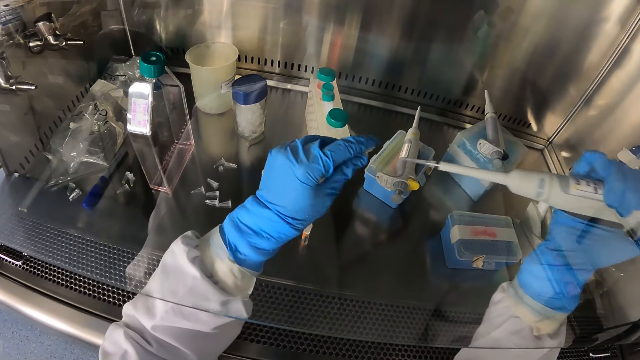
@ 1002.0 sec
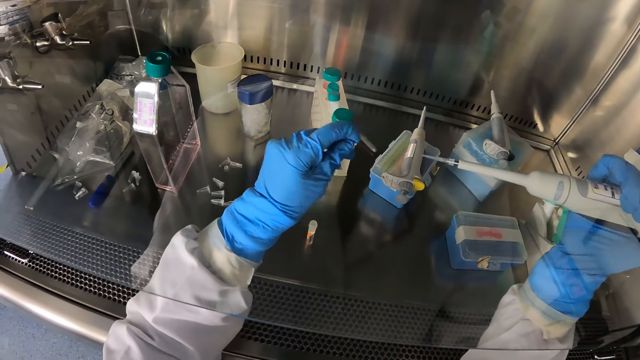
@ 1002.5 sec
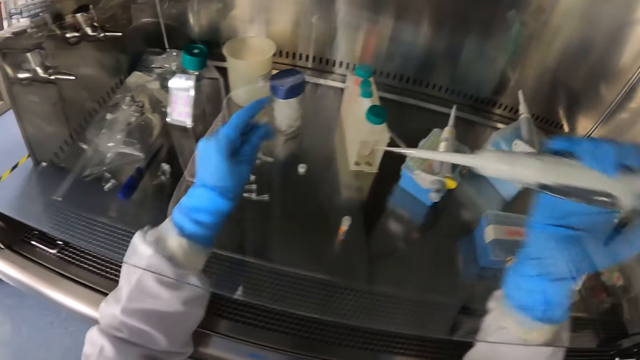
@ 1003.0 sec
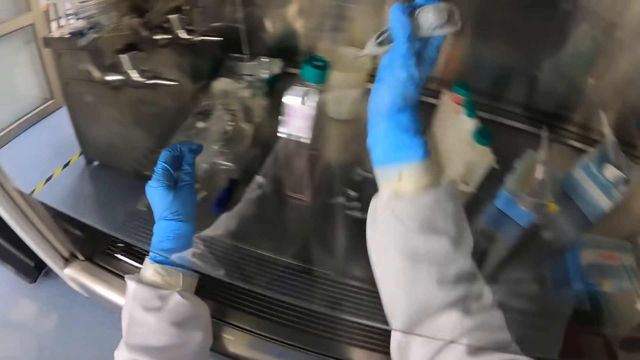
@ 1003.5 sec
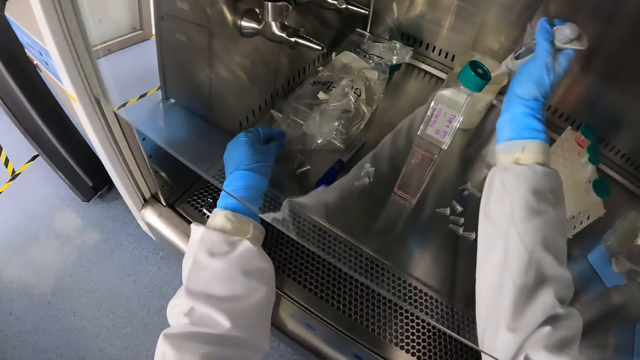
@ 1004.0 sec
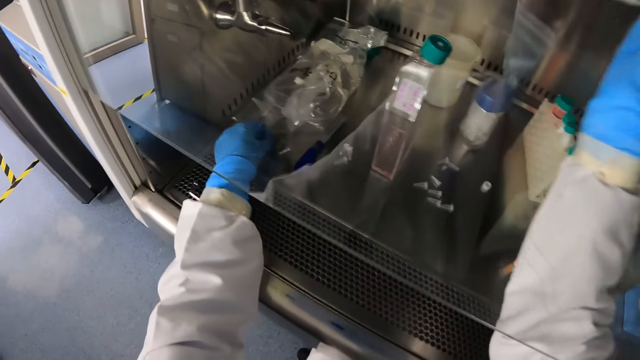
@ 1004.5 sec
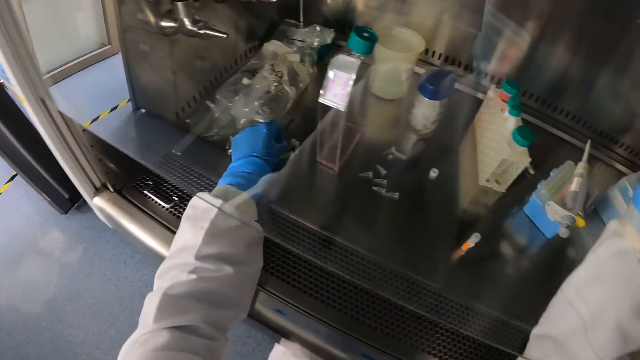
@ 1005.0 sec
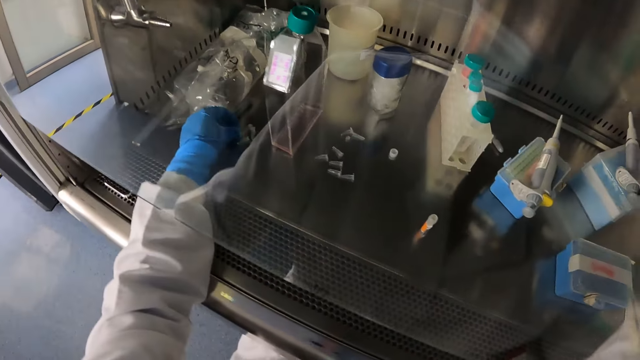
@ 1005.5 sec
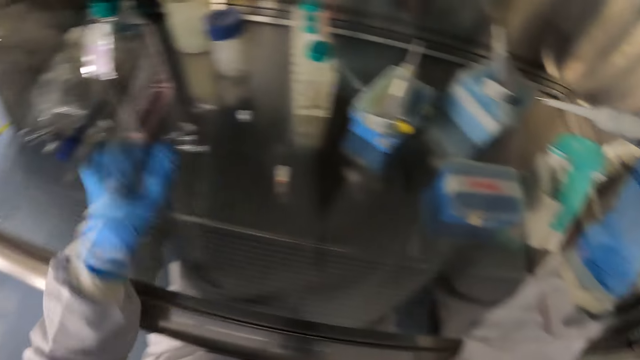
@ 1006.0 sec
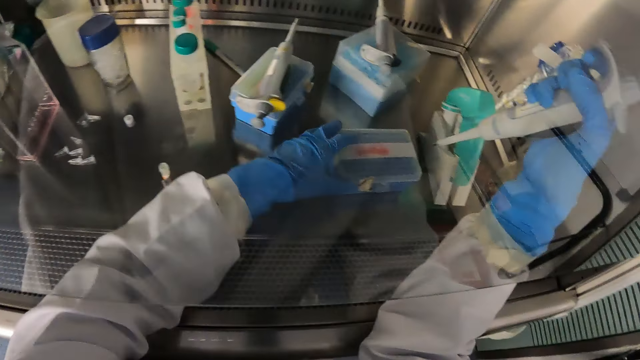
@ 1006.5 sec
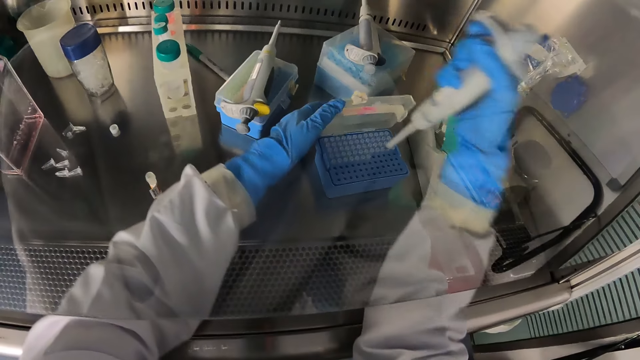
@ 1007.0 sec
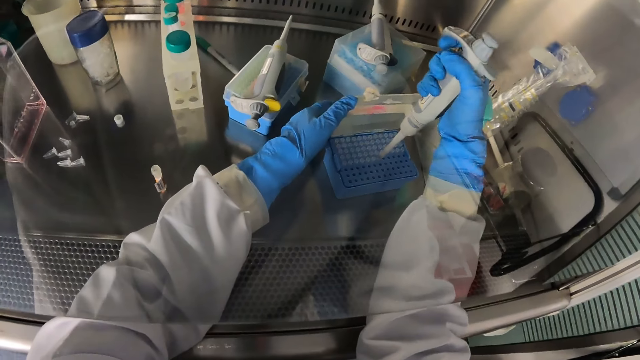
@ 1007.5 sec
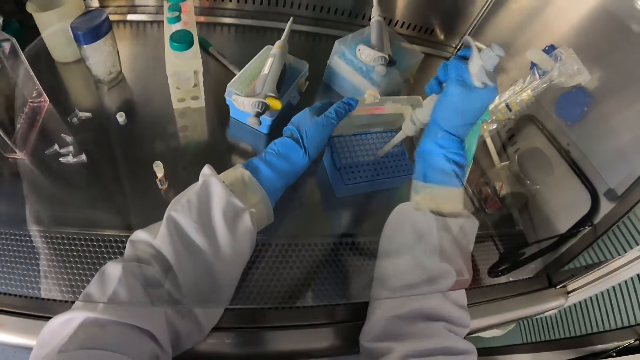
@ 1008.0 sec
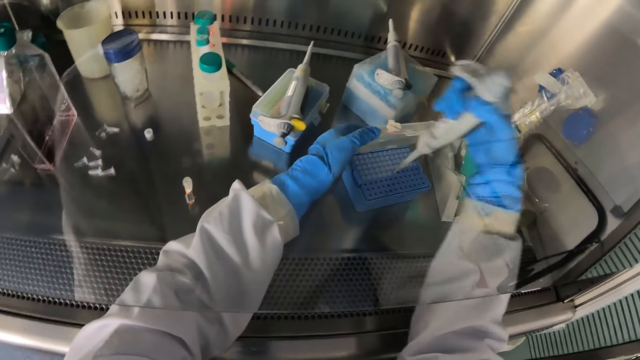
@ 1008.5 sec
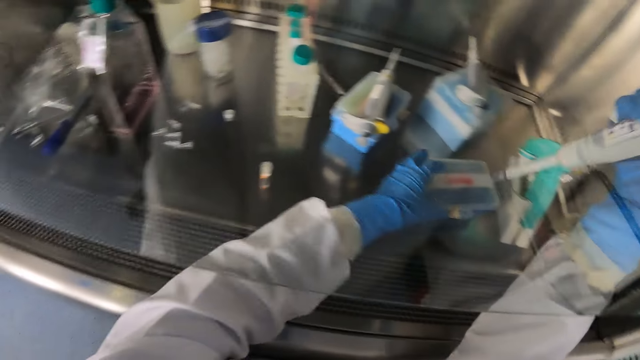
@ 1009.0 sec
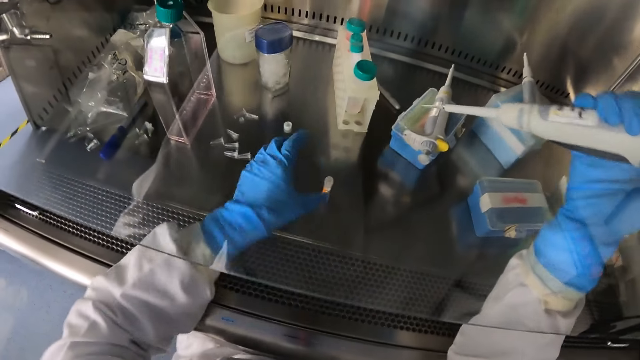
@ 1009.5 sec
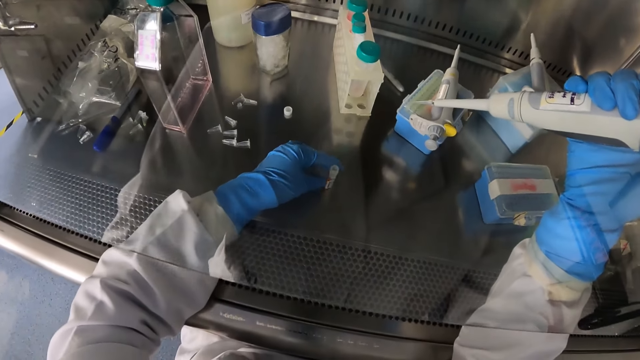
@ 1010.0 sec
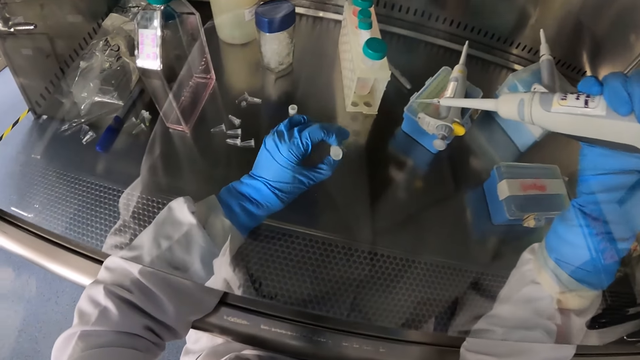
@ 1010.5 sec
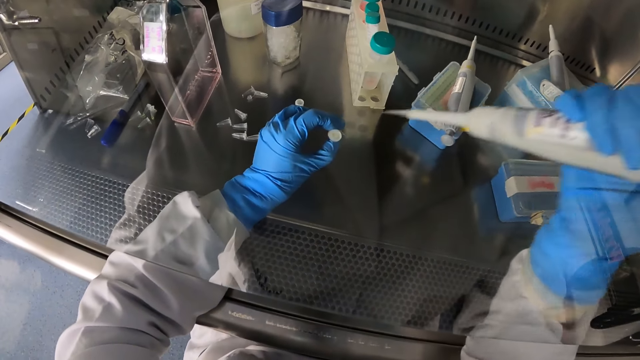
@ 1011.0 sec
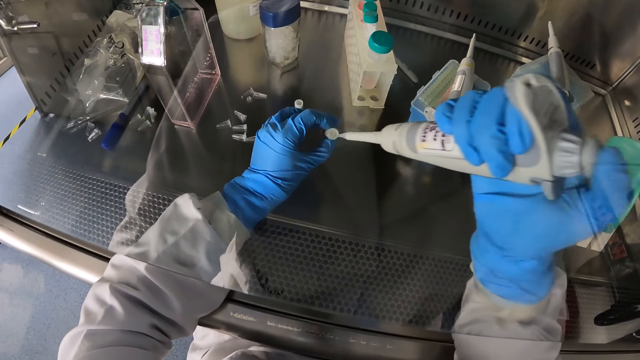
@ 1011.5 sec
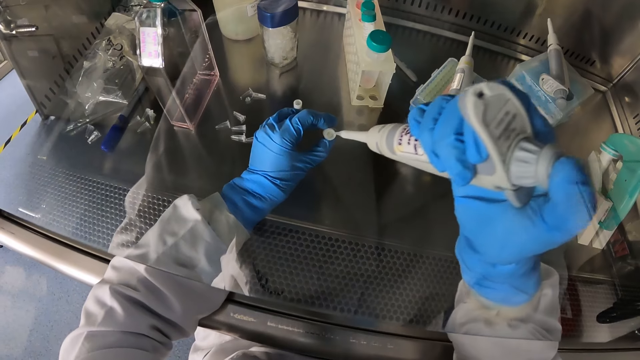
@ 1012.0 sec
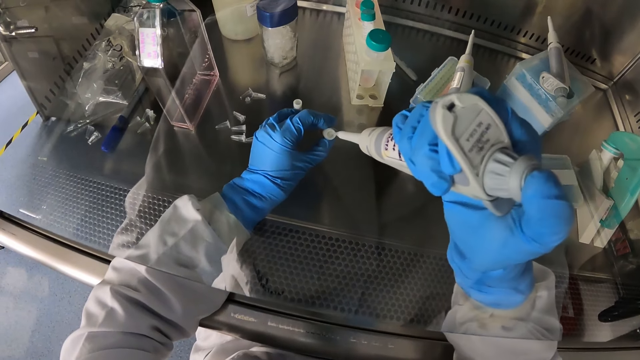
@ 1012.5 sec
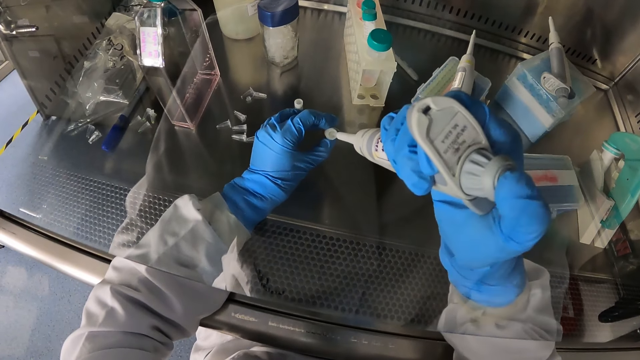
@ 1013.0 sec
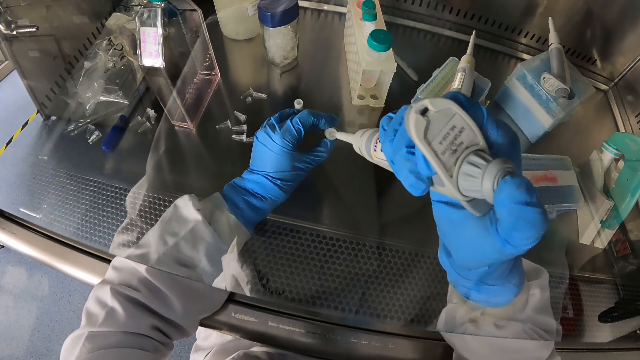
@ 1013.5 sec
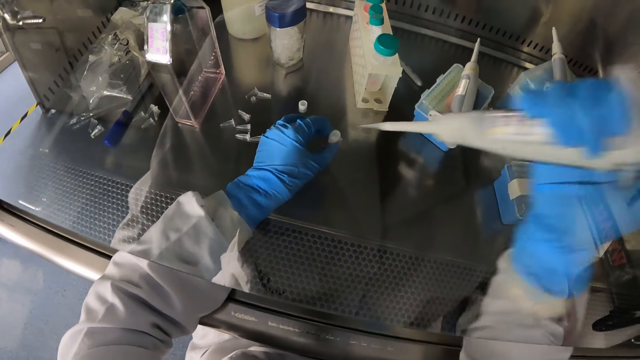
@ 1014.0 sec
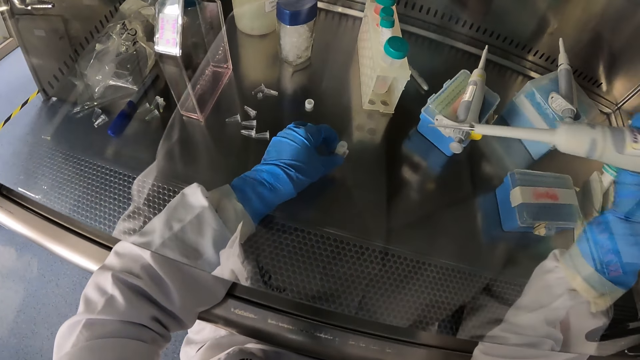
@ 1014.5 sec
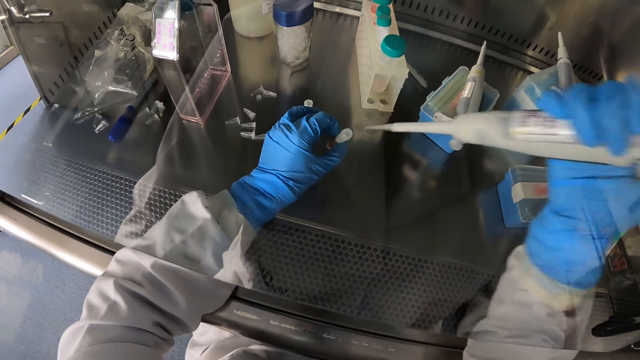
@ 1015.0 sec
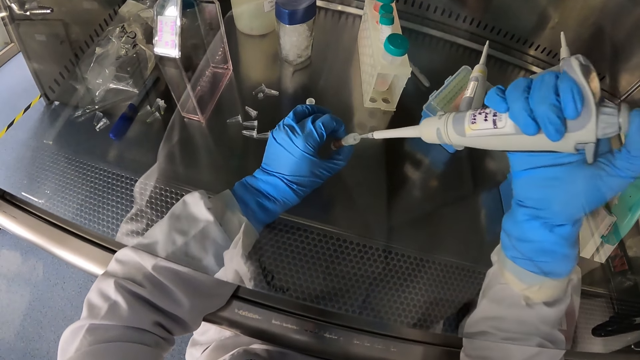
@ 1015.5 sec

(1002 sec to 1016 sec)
The camera wearer closes the microcentrifuge tube with his left hand. He presses the pipette in the cup with his right hand. He puts the liquid in a container. He drops the microcentrifuge tube on the table with his left hand. He opens the case on the table with his left hand. He makes a hole with the pipette. He holds the pipette in the case with his right hand. He closes the case with his left hand. He picks up the sterile bottle from the table with his left hand. He puts the pipette in the sterile bottle. He collects the liquid. He holds the sterile bottle on the table with his left hand.

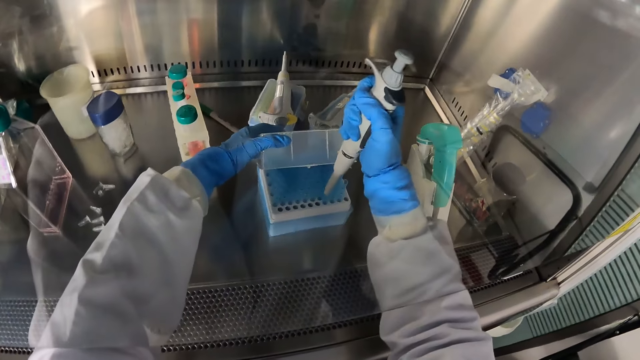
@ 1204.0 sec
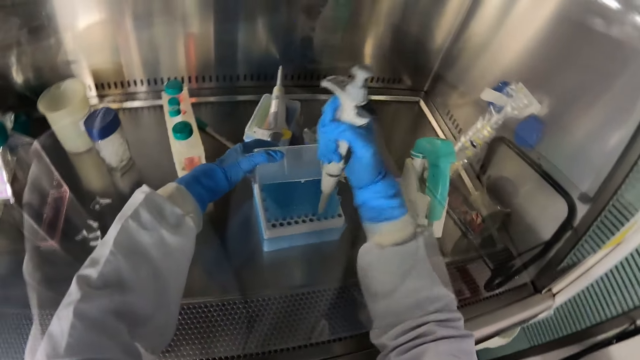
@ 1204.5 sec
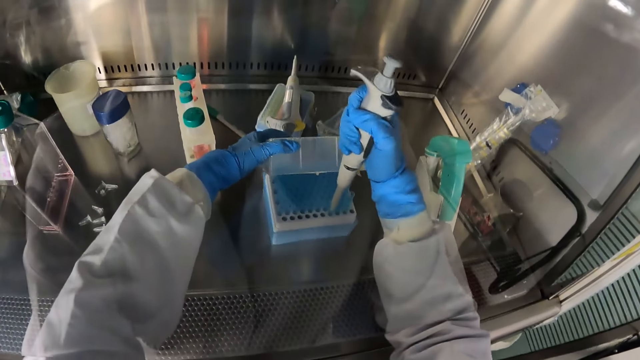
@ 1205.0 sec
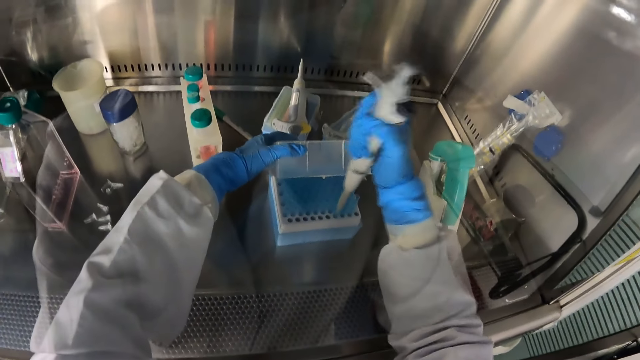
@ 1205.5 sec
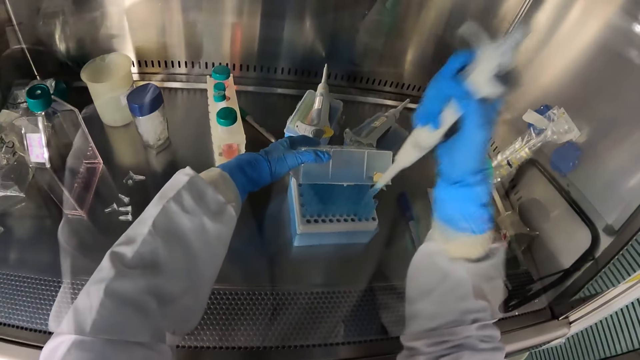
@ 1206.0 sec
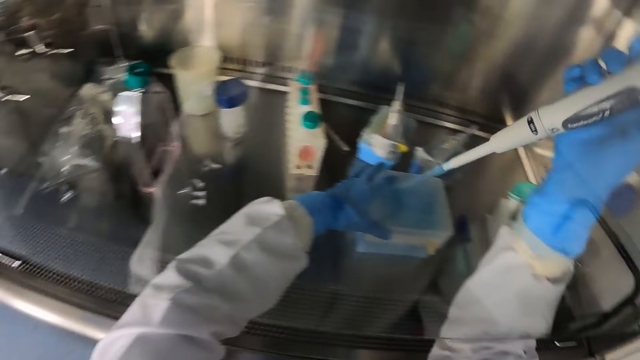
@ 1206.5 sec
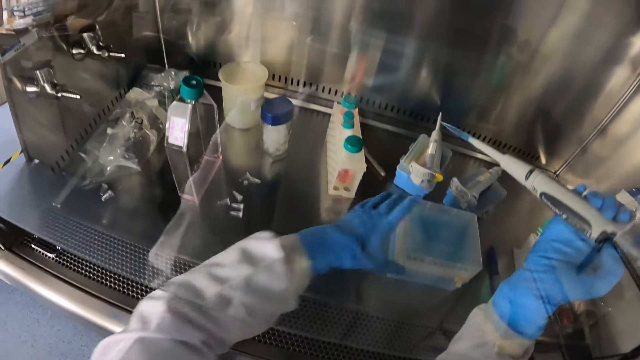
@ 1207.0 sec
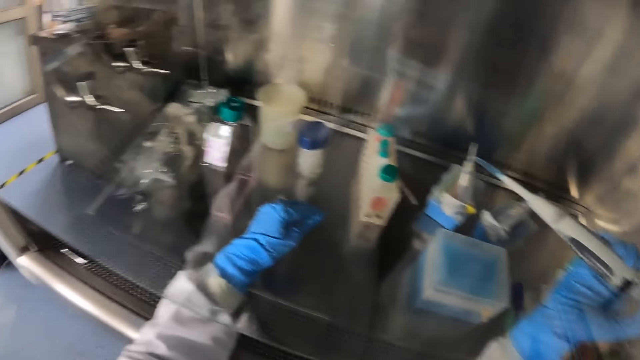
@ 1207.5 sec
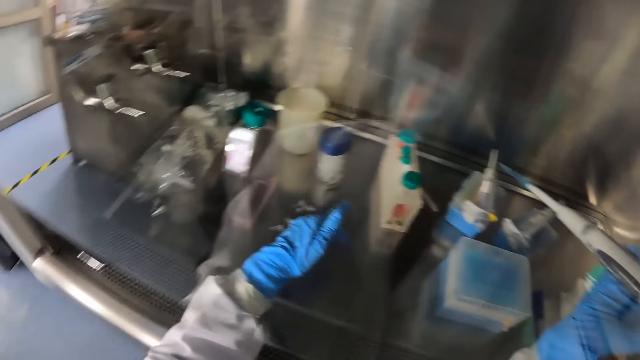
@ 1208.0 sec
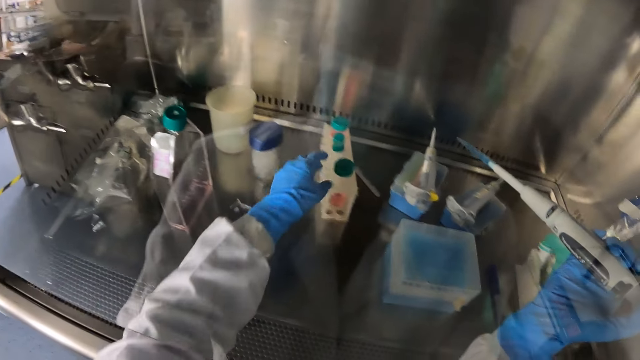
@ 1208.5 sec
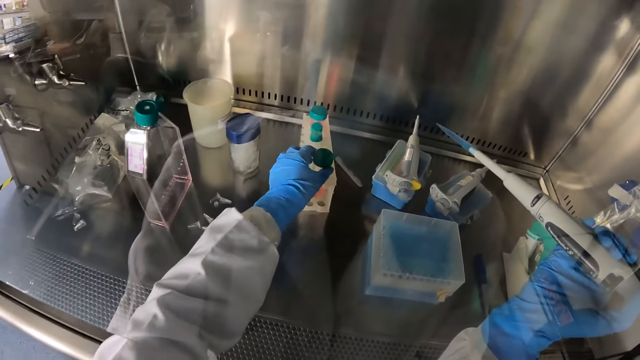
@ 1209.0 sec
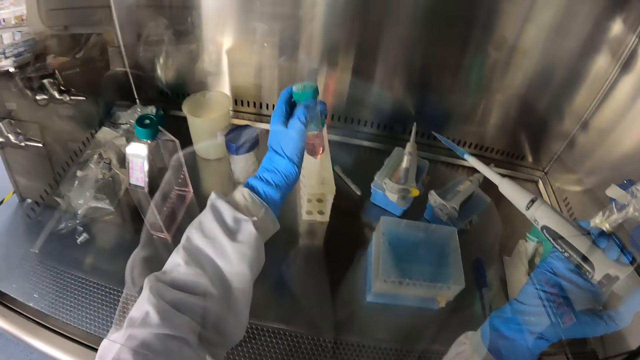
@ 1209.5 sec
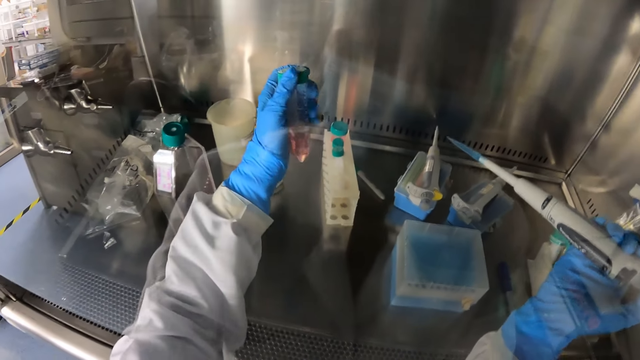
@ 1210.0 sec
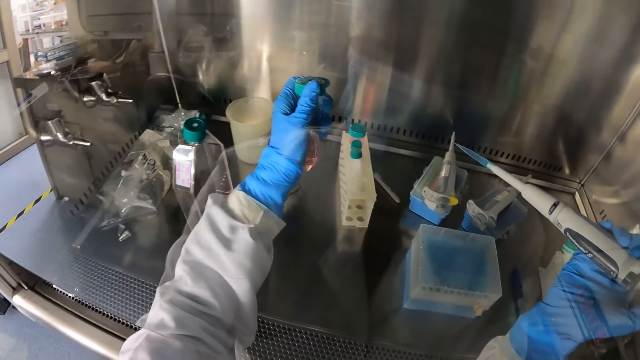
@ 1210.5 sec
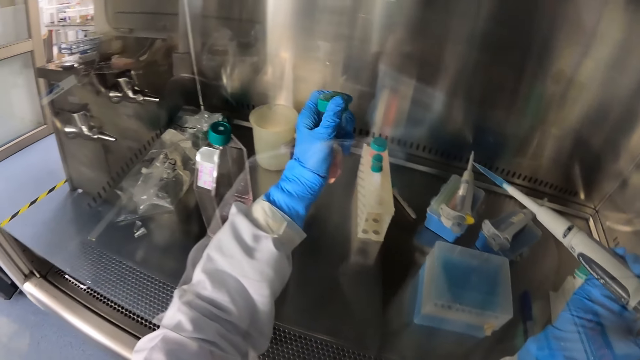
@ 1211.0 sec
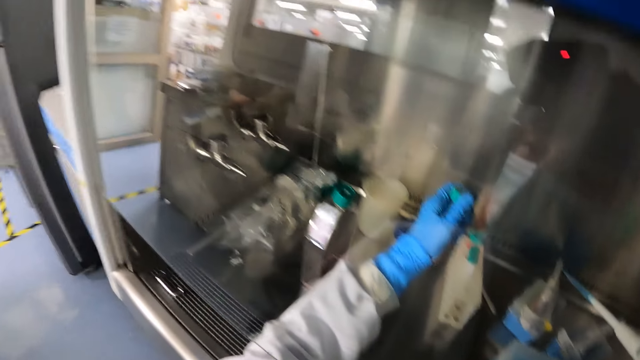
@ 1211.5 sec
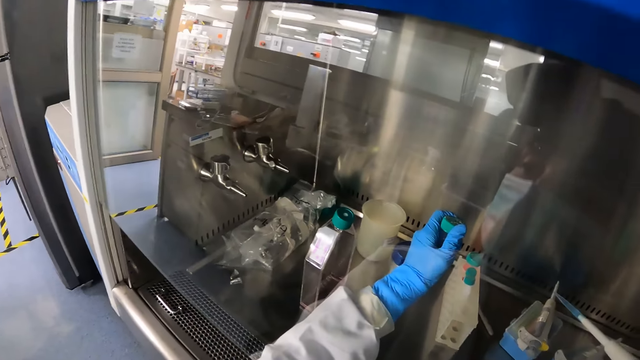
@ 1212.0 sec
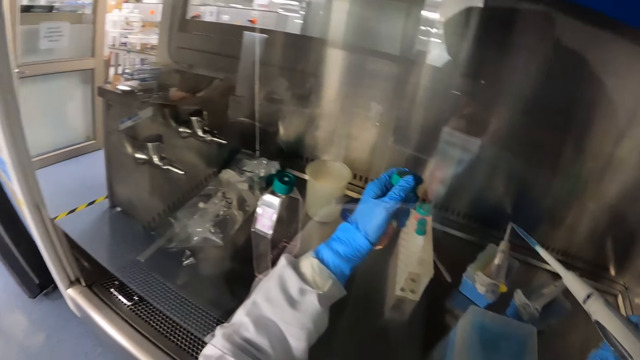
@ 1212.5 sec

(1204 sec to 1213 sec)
The camera wearer attaches a pipette disposable tip in the rack to the pipette with his right hand. He inserts the pipette in the container. He closes the rack of microtubes with his left hand. He removes the pipette from the container. He takes out the test-tube from the rack of test-tubes in the laminar air flow chamber with his left hand. He touches the lid of the test-tube with his left hand.
